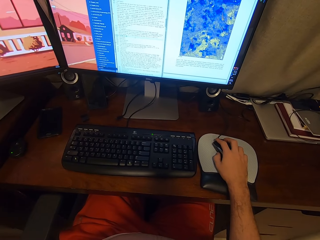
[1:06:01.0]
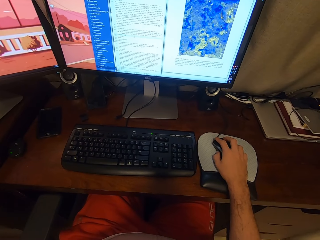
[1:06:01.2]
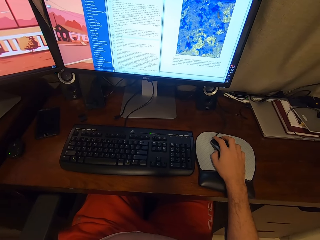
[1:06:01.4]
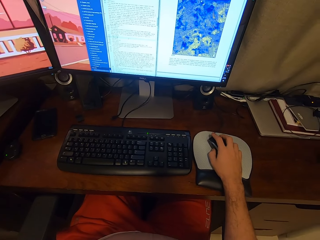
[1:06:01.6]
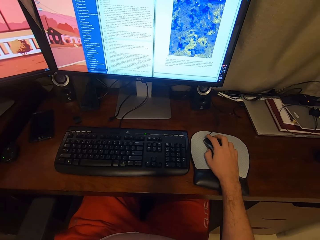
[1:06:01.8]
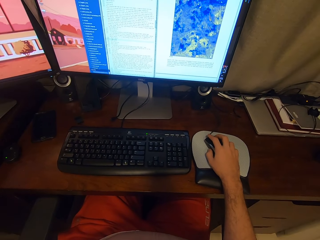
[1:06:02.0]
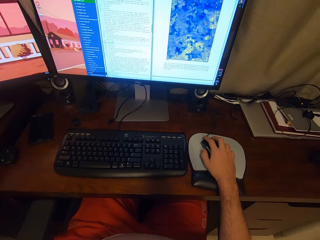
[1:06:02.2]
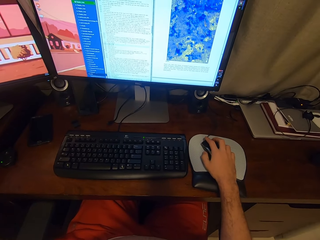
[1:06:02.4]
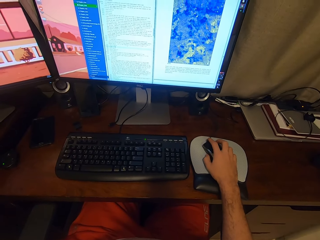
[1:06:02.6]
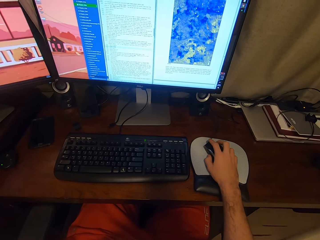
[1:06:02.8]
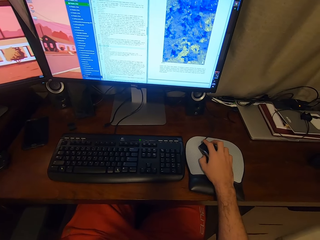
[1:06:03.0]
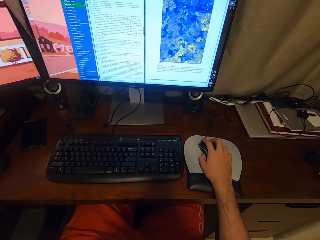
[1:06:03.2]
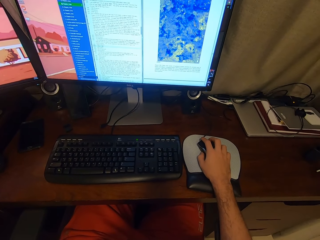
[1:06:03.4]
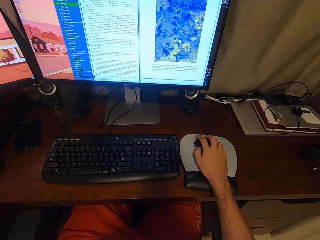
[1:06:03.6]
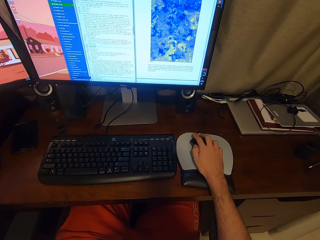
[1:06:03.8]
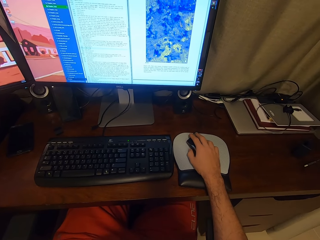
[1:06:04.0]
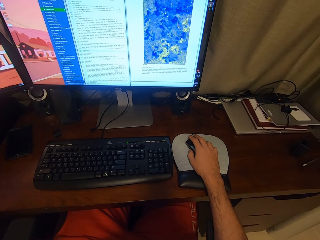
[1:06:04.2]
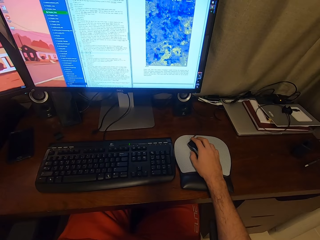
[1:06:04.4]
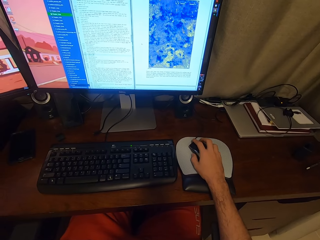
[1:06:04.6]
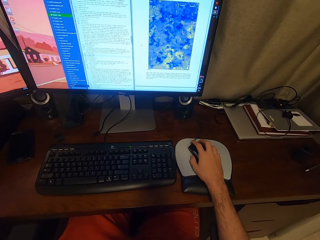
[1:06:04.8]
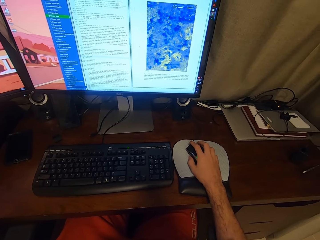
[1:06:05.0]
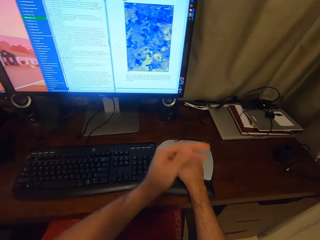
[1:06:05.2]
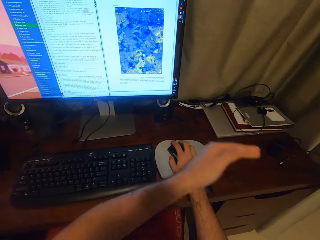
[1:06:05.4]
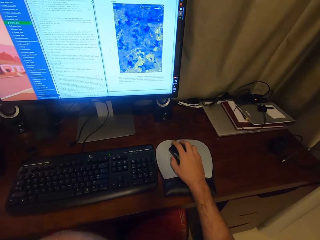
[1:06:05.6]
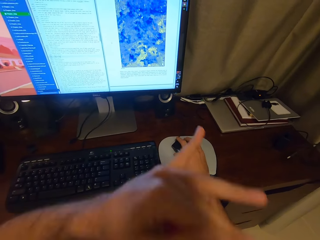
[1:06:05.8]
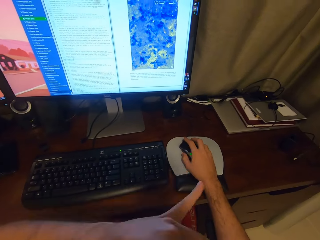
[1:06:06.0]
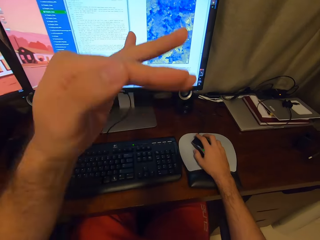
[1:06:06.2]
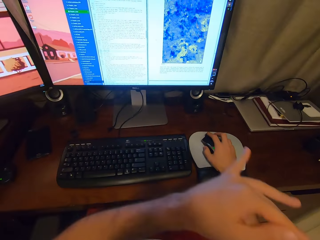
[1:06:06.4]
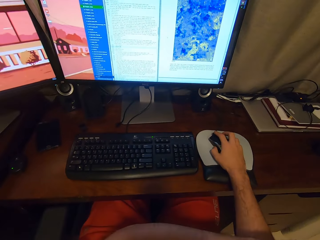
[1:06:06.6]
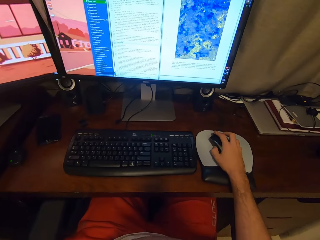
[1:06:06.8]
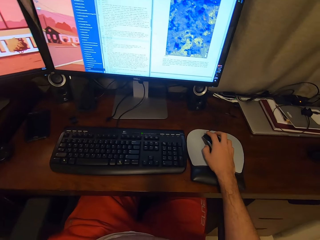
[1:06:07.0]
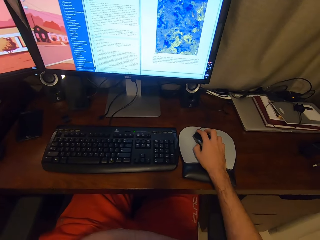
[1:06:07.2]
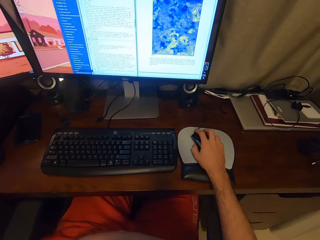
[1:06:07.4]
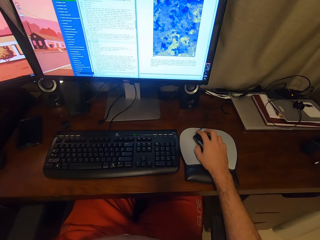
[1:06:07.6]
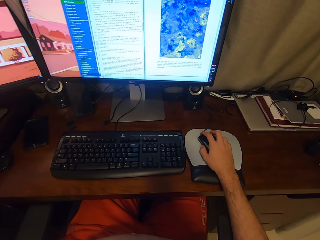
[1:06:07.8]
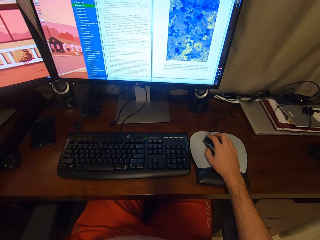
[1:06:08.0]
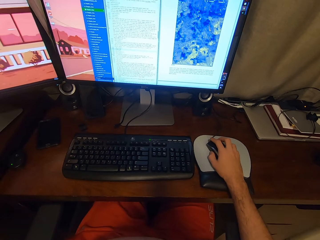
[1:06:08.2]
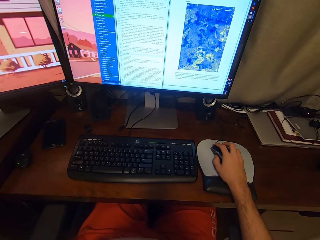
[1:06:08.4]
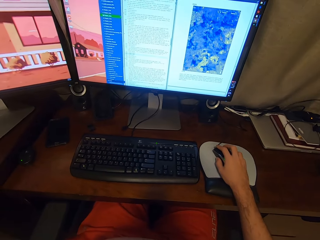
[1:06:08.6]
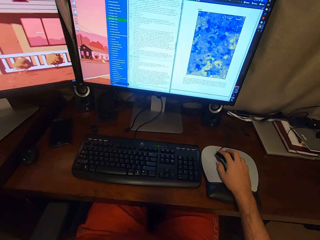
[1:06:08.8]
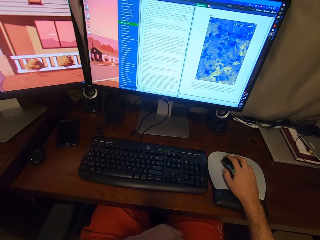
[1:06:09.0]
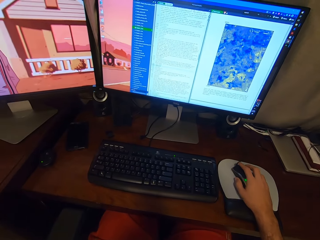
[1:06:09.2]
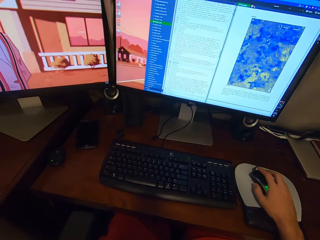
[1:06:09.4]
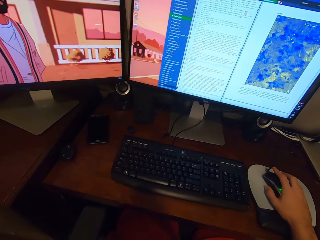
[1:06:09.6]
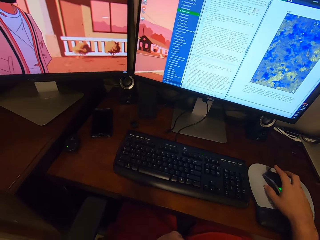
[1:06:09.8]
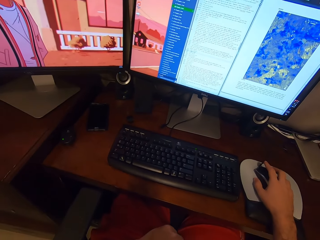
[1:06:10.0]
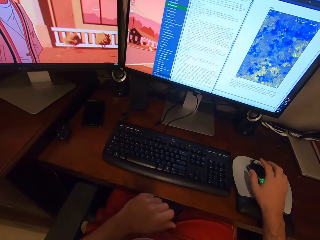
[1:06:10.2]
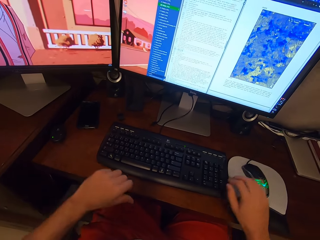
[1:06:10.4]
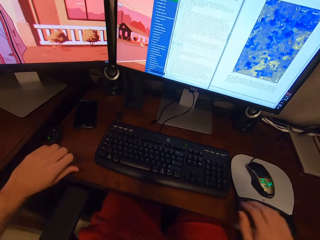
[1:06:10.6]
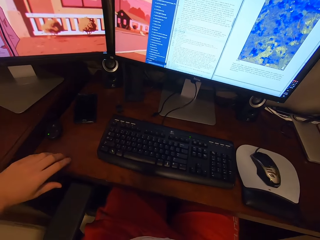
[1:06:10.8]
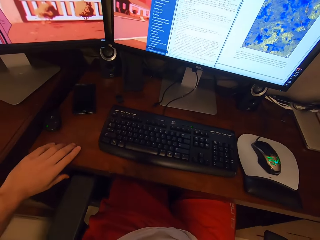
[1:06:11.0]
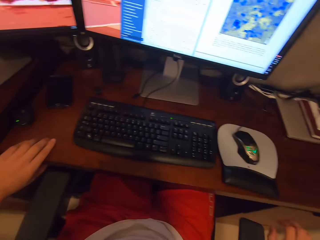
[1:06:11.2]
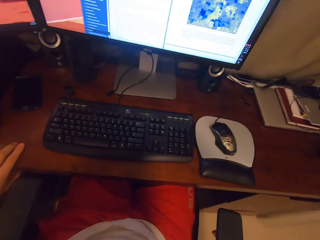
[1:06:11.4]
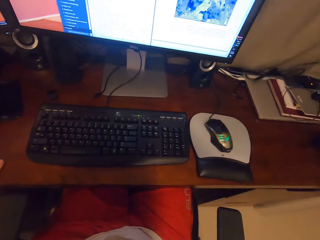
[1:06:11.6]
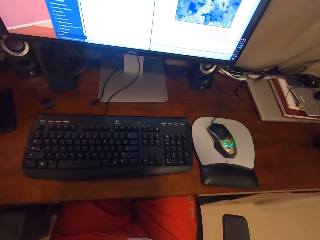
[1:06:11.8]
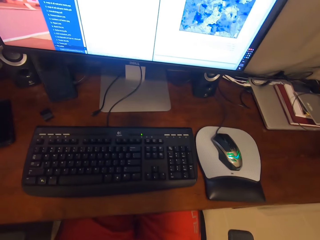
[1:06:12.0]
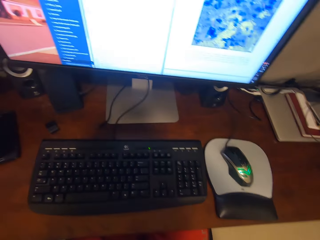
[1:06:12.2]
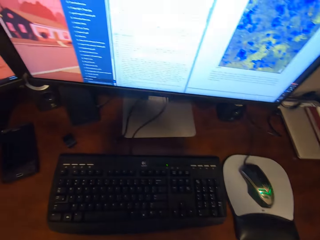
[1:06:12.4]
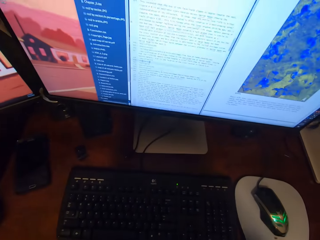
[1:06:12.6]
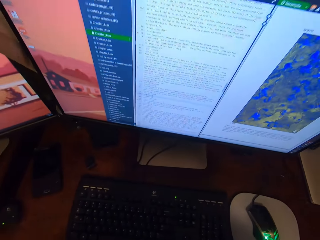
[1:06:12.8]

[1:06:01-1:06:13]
The camera wearer clicks the mouse. He waves his left hand and drops his left hand. He talks. He lifts his right hand from the mouse. He touches a table with his left hand.

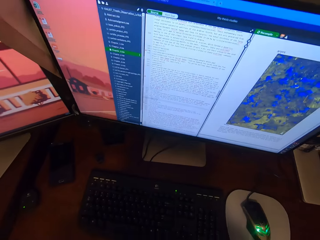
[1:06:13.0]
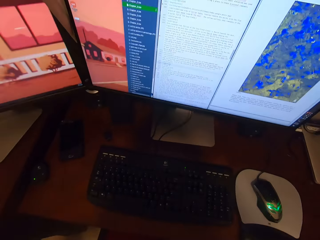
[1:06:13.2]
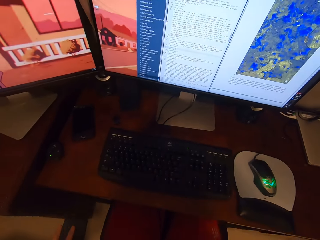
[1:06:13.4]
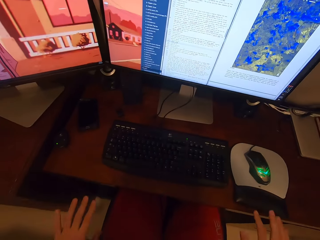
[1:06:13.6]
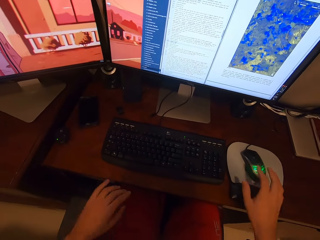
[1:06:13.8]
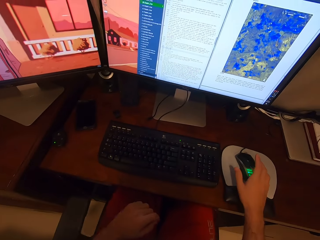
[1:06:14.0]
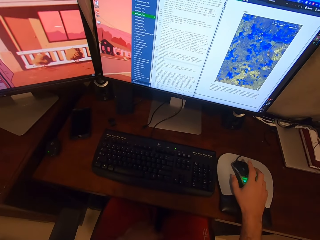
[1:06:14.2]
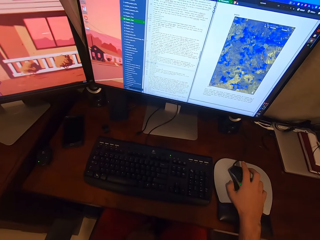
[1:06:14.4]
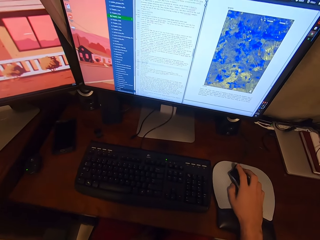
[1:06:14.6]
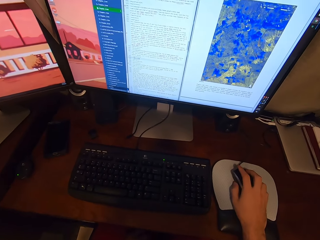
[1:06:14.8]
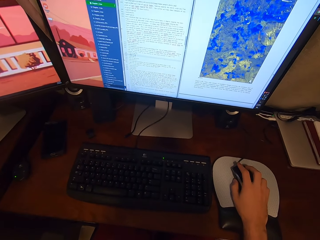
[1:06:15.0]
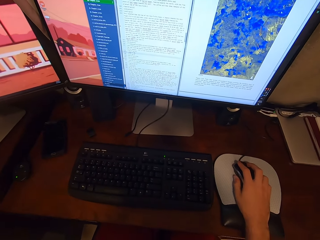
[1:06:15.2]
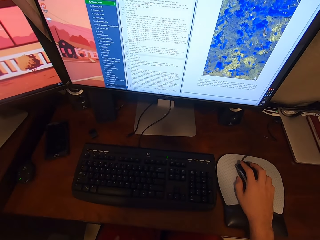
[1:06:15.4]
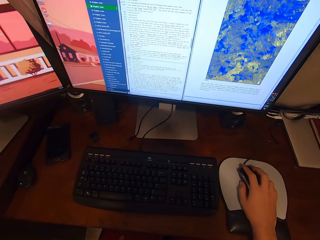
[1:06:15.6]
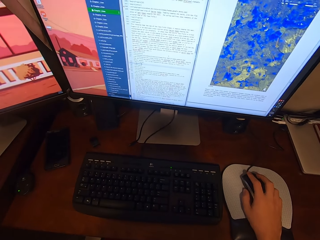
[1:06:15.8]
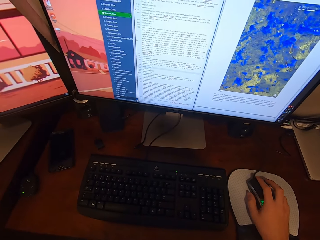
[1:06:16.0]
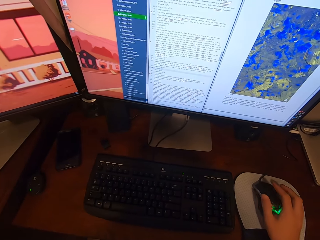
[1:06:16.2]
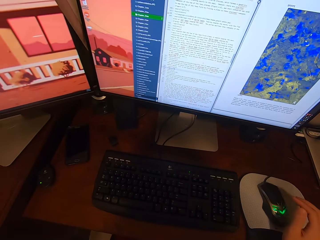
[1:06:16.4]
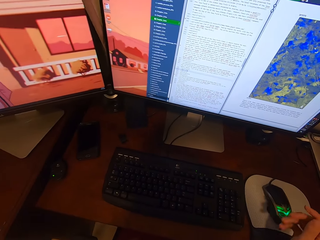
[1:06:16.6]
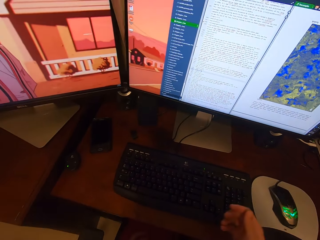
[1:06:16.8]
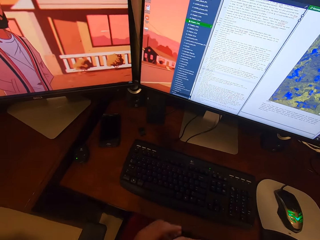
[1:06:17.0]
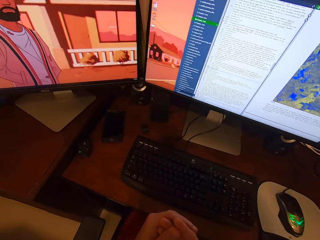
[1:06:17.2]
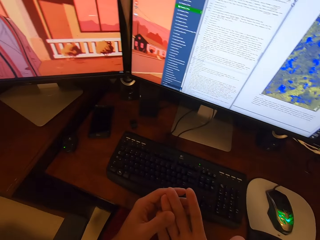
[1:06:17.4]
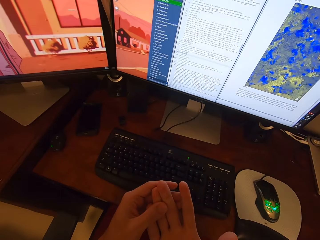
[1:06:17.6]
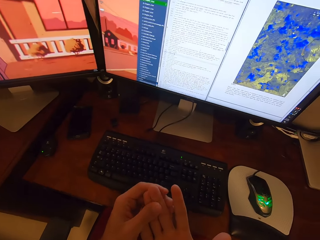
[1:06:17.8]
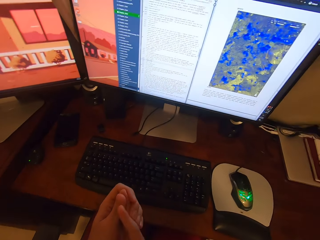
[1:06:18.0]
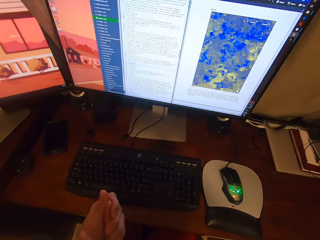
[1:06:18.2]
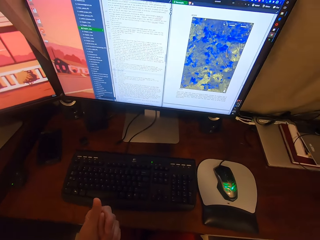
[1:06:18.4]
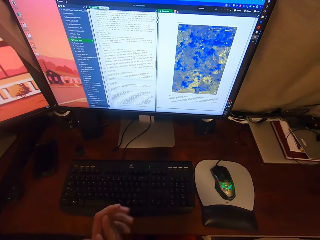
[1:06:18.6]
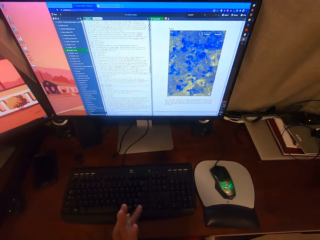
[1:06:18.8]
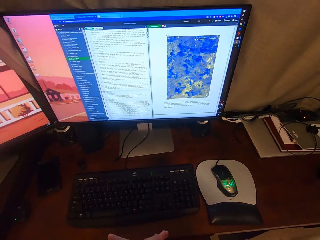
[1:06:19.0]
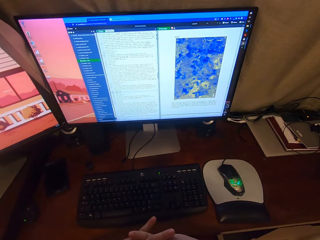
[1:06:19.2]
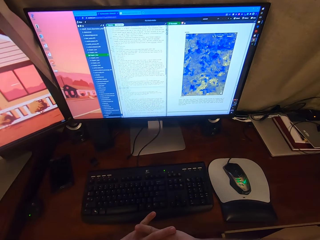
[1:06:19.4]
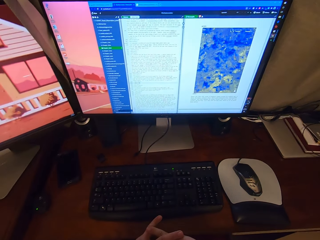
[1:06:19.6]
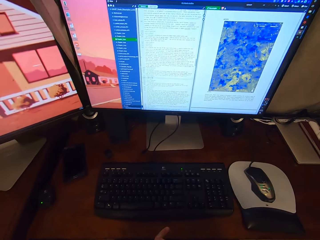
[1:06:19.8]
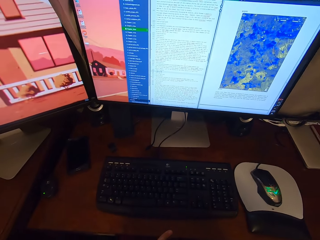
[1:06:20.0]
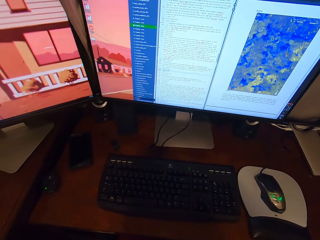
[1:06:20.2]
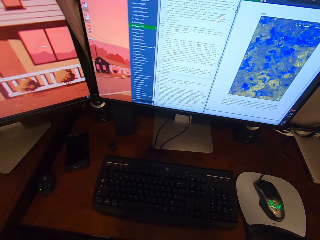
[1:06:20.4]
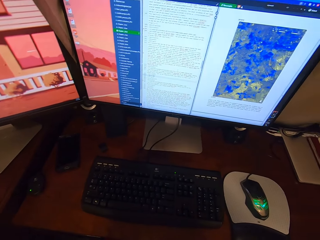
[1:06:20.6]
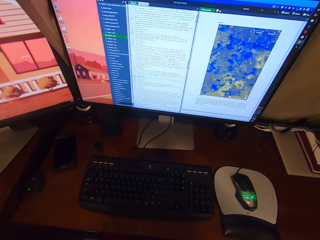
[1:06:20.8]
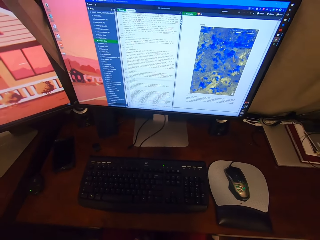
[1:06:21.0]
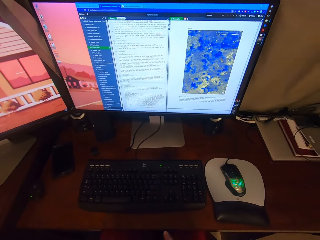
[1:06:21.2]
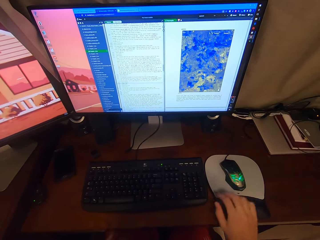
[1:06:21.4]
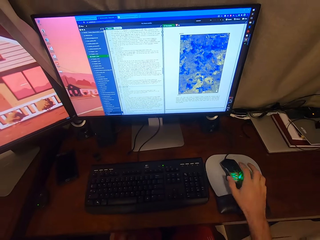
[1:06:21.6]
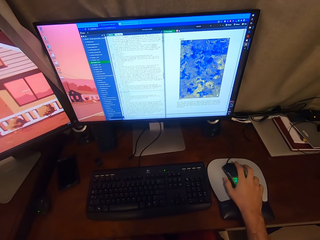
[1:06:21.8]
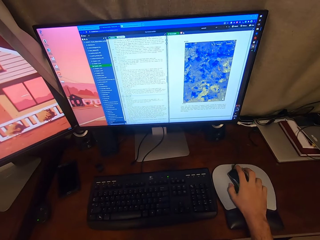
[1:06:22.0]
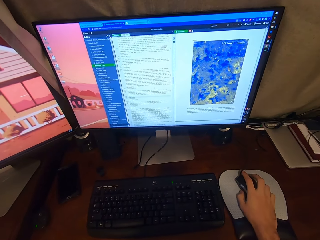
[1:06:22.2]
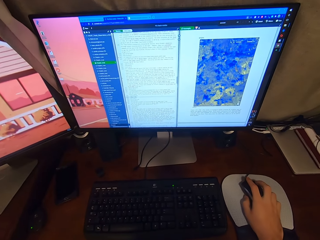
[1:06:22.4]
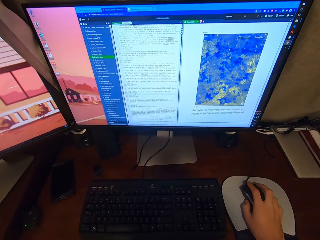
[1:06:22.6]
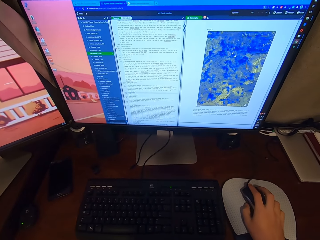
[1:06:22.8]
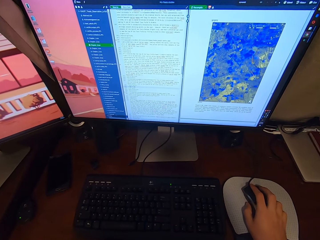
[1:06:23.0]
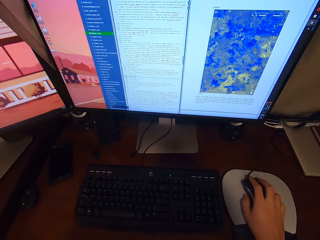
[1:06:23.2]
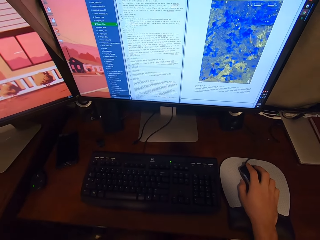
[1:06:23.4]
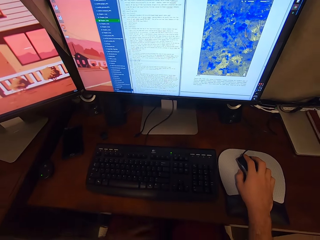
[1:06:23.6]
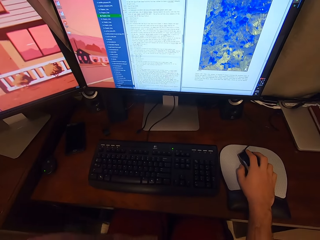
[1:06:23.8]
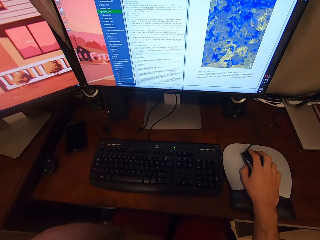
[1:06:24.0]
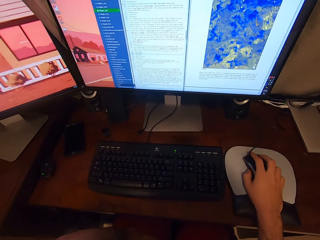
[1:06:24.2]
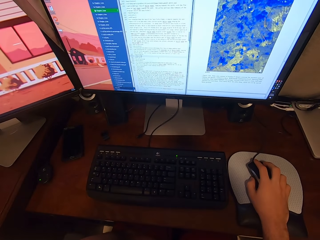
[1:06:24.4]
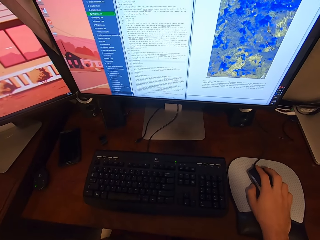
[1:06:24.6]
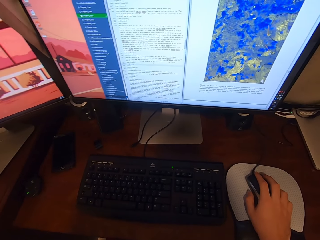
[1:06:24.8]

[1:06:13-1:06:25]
The camera wearer lifts his left hand from the table. He touches the mouse with his right hand. He holds the mouse. He lifts his right hand from the mouse. He rubs his right hand with his left hand. He talks. He looks at the screen. He holds the mouse. He touches the mouse with his right hand.
